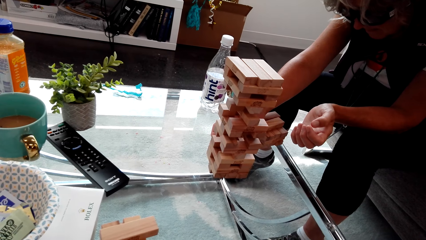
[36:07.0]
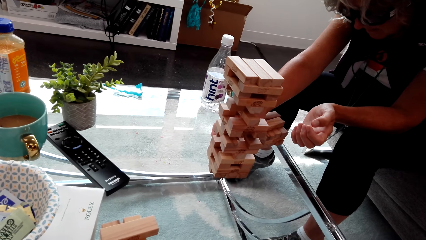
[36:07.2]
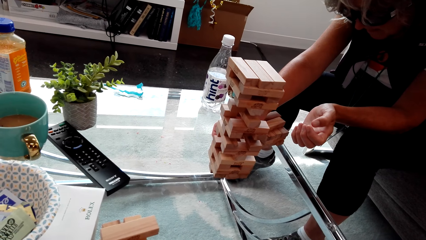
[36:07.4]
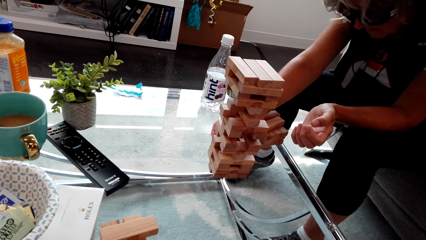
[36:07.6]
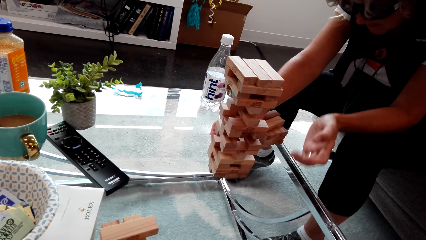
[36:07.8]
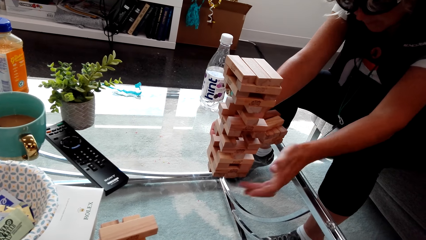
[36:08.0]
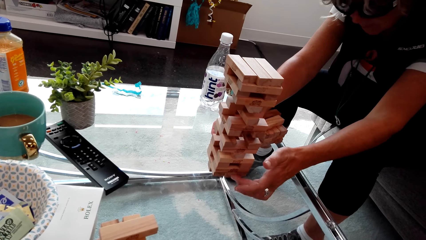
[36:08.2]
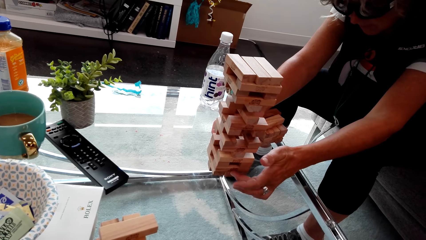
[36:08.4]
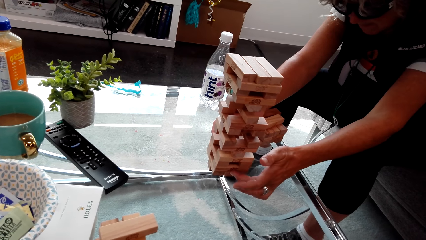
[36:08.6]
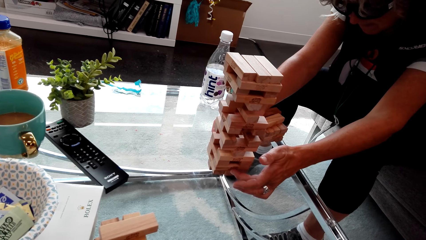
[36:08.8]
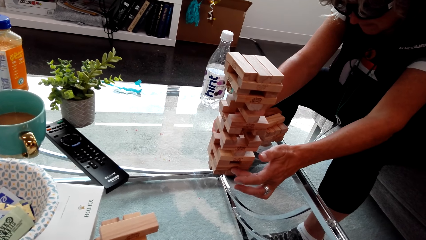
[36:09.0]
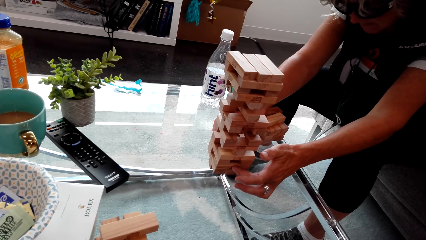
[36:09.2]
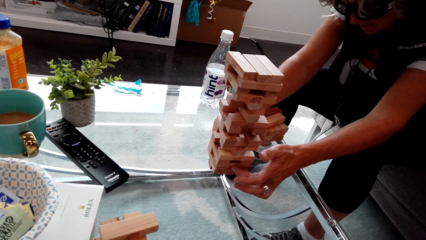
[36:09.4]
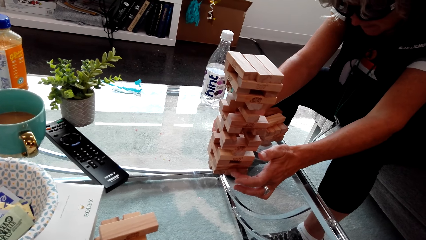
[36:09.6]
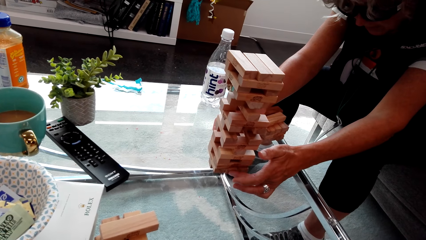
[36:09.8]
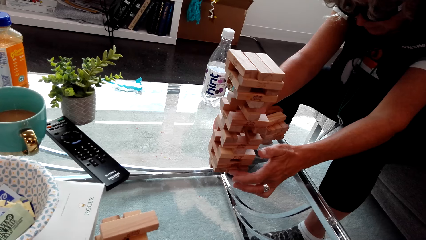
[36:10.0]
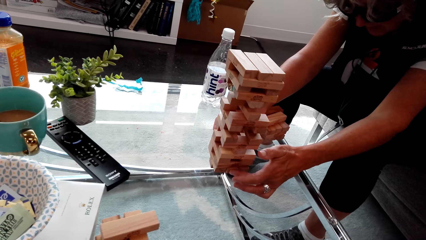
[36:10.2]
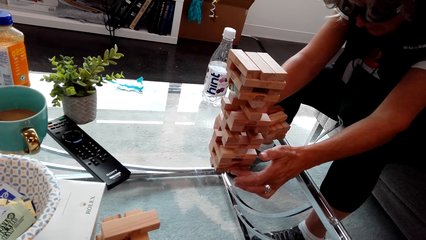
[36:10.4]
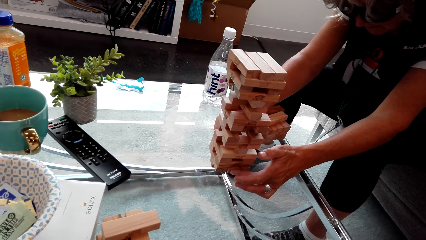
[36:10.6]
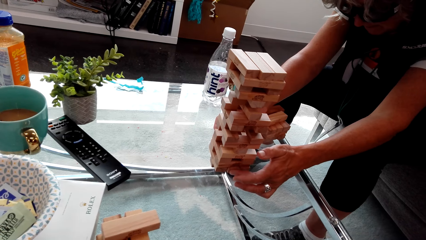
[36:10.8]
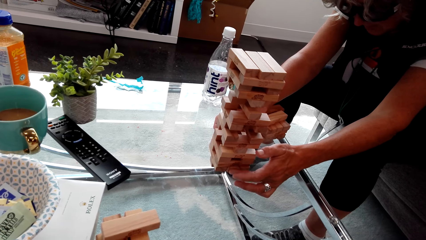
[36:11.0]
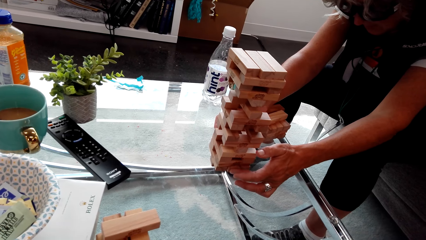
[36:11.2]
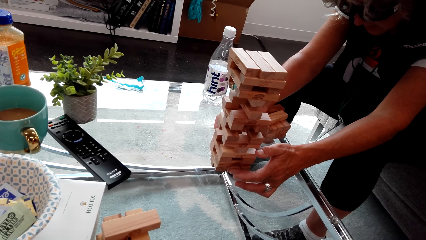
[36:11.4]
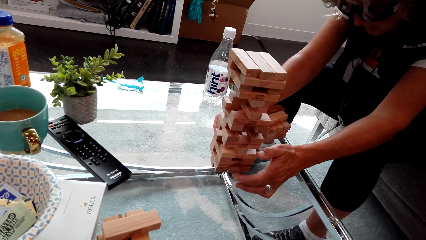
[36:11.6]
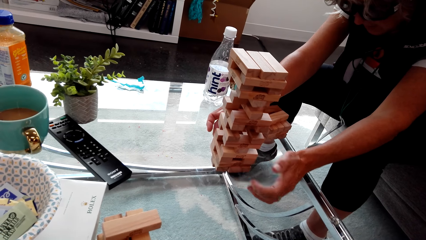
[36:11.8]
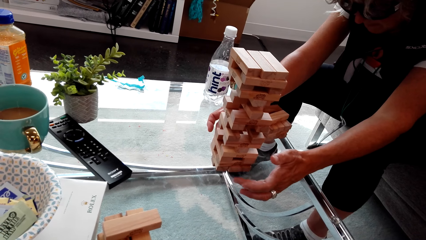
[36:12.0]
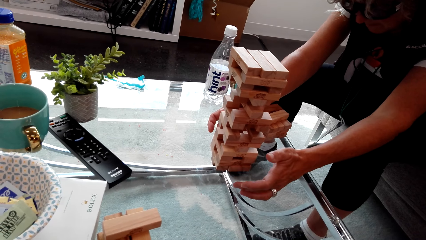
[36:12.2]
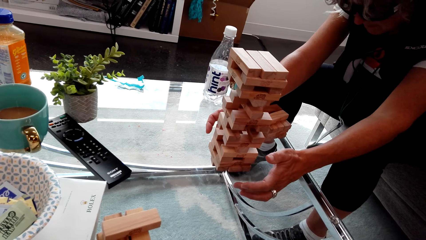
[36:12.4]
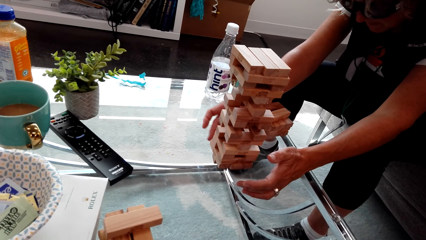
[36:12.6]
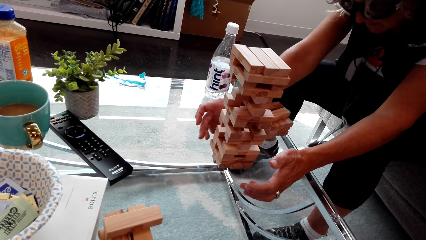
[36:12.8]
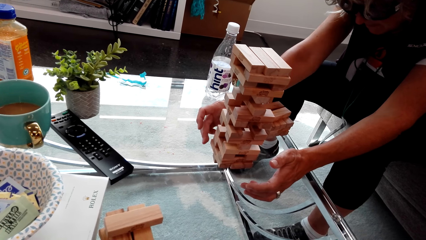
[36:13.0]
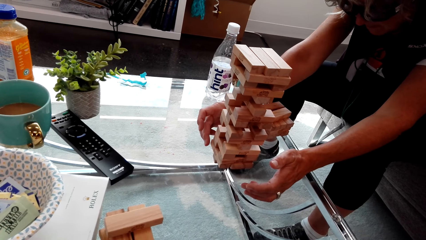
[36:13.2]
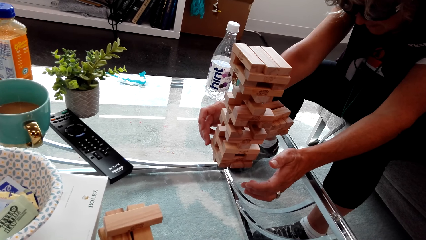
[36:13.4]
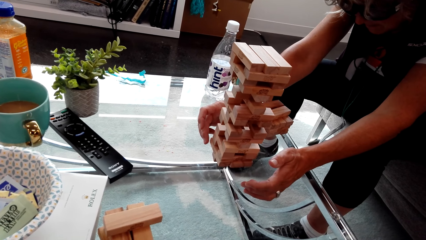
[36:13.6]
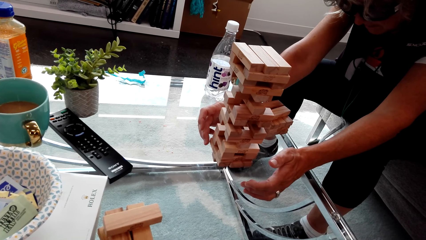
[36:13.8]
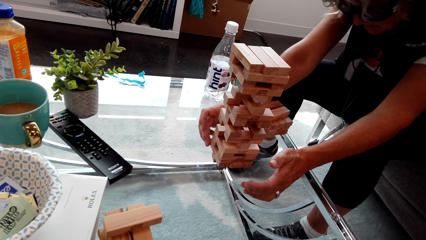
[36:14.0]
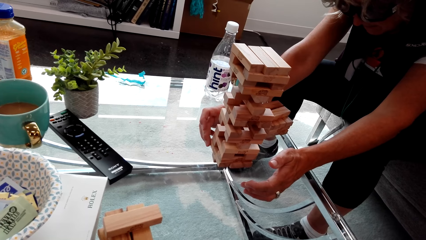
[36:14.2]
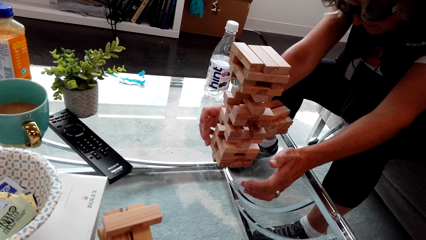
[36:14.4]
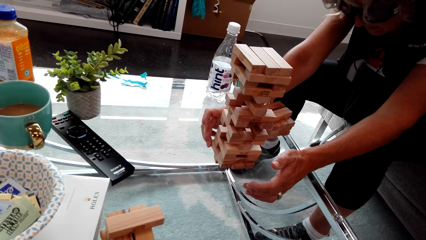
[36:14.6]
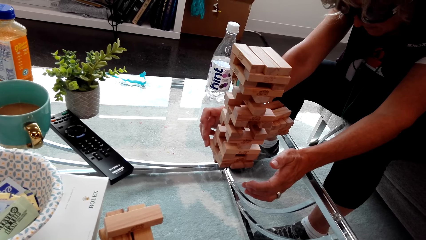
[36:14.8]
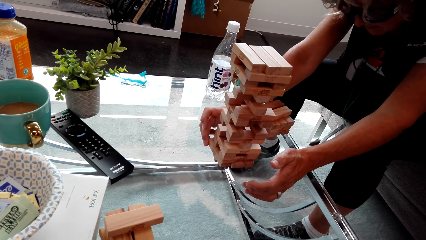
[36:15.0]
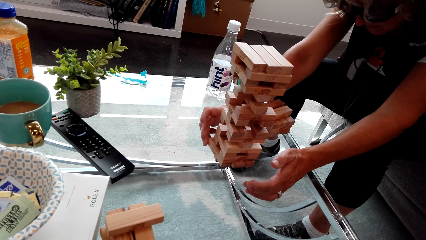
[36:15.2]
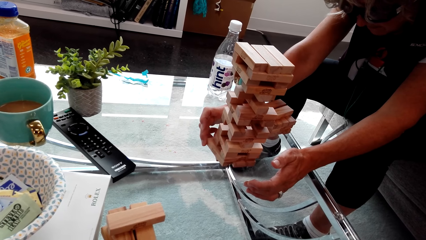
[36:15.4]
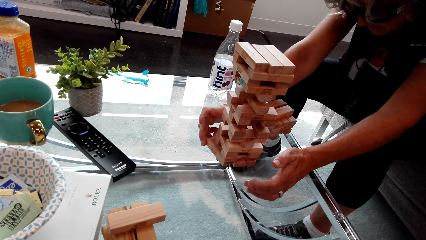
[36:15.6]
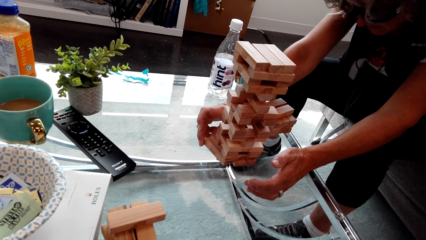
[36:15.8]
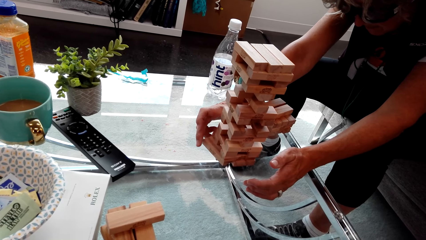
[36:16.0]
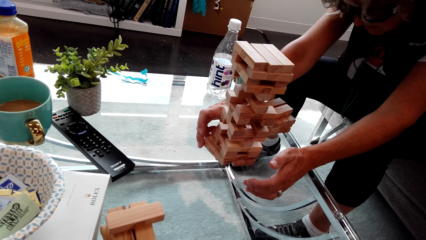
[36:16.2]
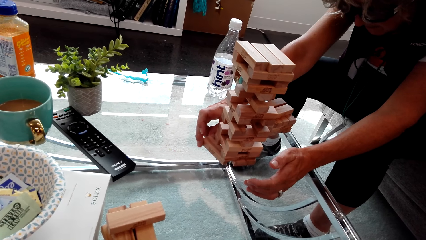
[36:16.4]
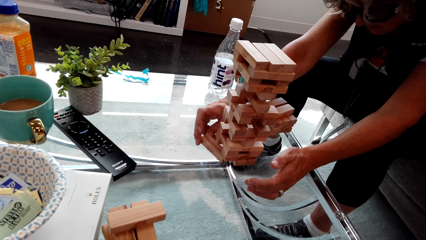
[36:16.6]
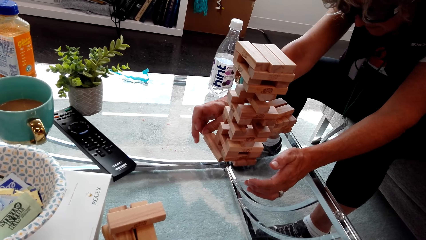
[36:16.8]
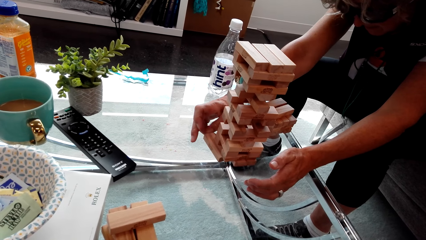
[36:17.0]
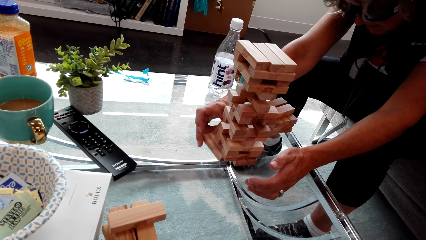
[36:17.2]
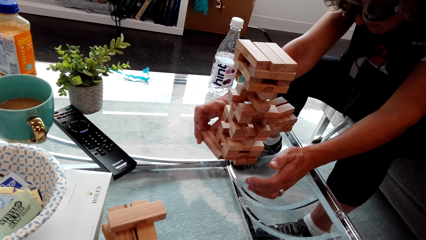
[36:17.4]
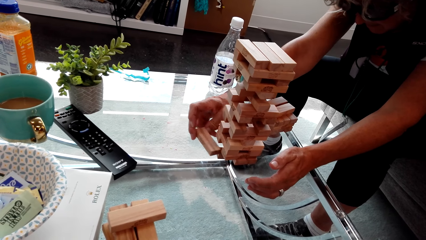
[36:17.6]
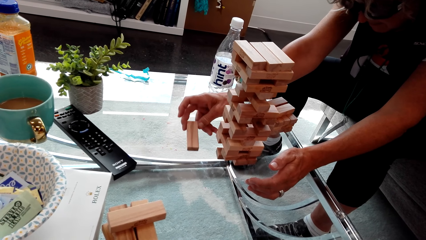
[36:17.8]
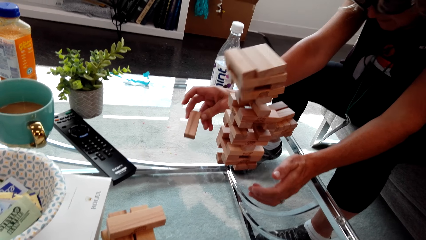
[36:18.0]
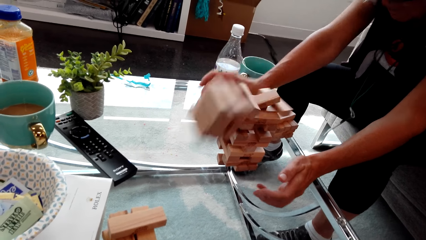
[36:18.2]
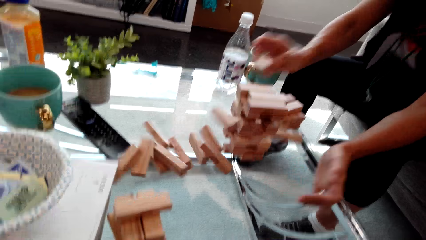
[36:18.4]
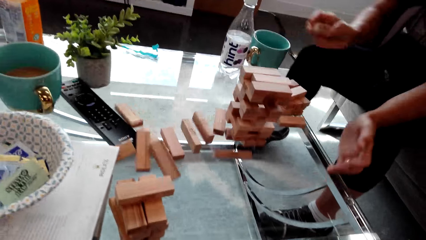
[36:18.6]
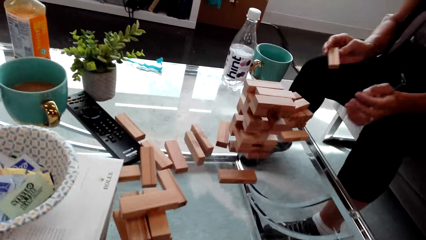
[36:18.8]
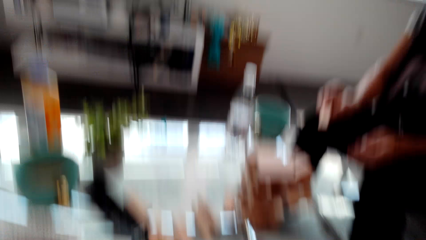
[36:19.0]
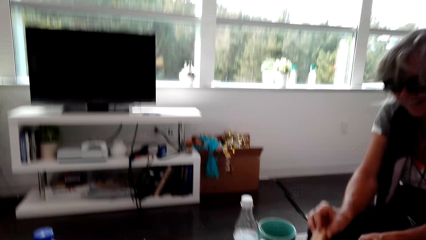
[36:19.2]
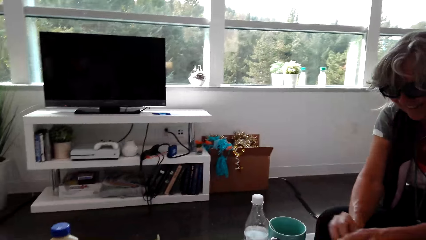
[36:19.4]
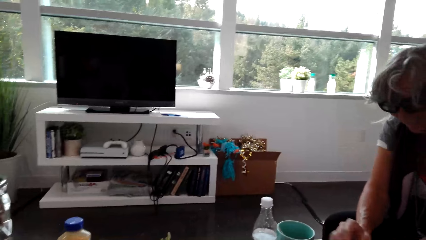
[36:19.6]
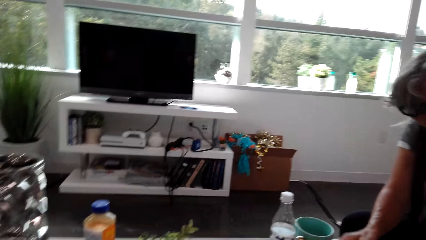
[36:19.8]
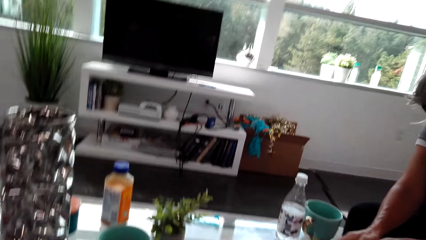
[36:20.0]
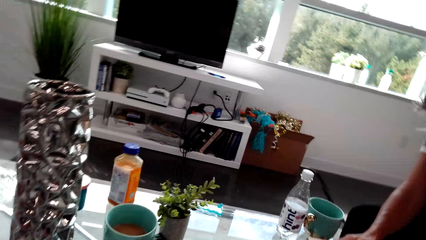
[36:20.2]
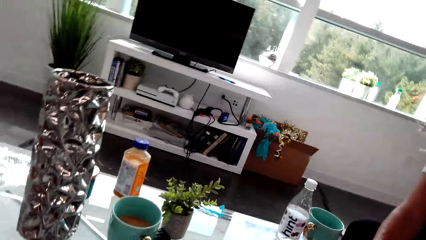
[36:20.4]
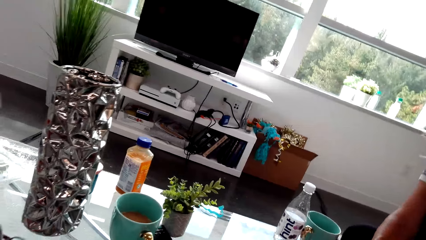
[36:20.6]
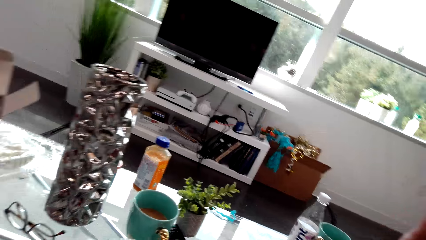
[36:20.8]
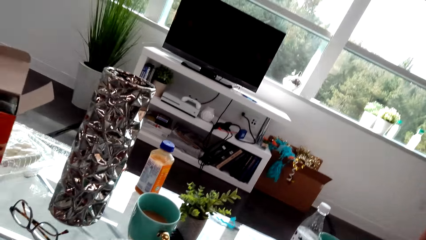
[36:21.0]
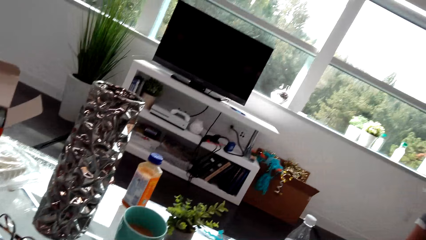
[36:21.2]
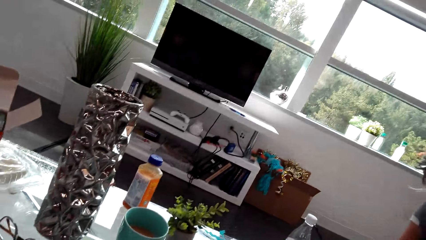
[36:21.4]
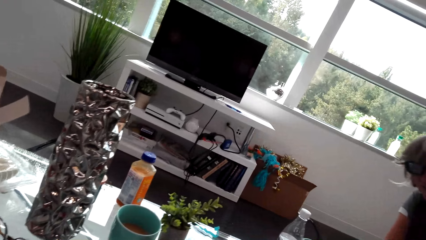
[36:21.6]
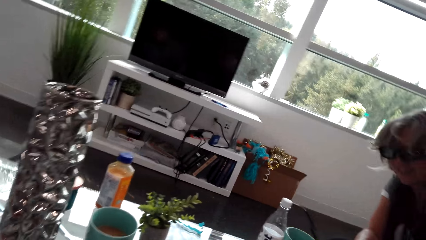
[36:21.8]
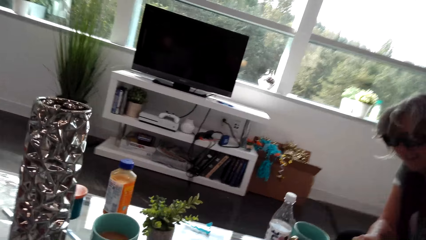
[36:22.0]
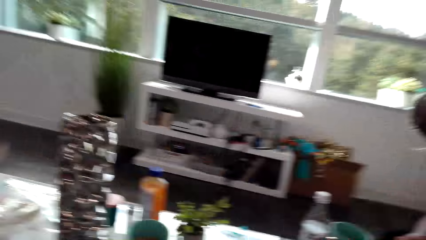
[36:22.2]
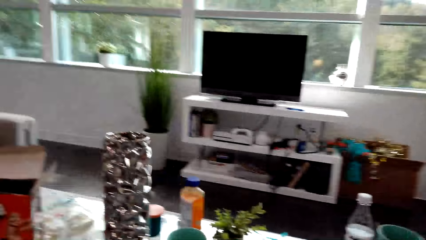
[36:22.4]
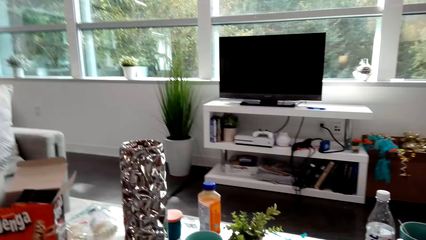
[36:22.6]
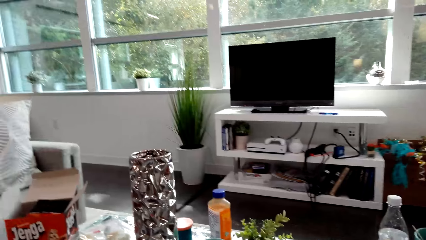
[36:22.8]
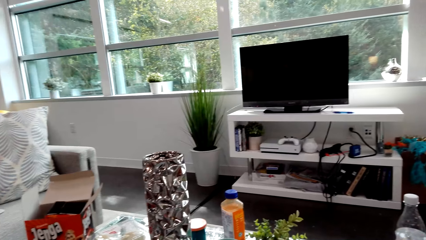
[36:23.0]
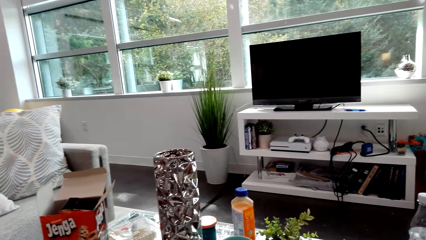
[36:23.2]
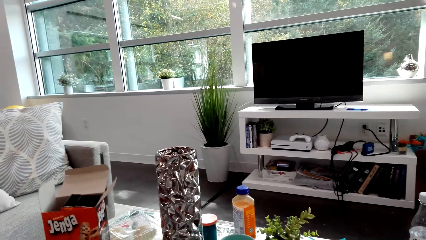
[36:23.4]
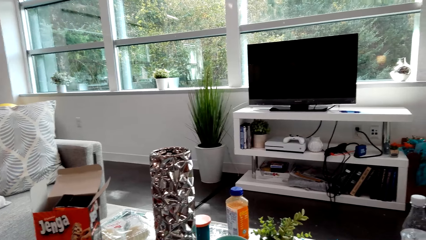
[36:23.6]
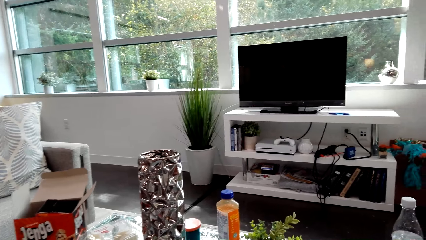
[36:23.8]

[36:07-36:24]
A woman plays a brick wood game. Another woman drops jenga woods on the table. The camera wearer talks with a person. The person laughs. The person laughs again. The camera wearer talks with the person. They look around.
